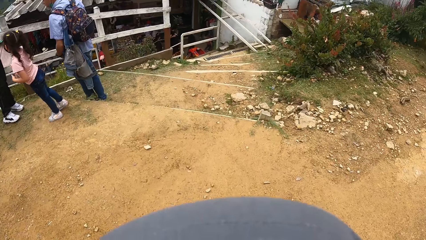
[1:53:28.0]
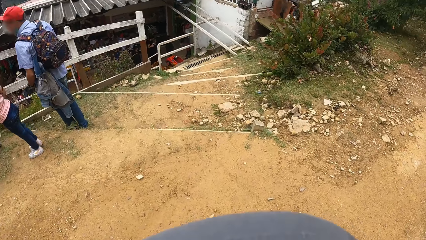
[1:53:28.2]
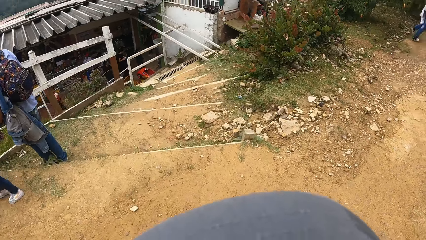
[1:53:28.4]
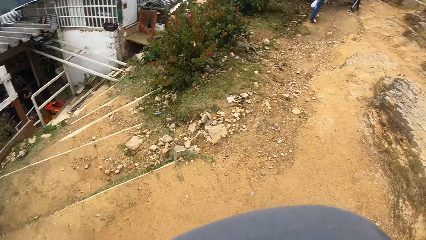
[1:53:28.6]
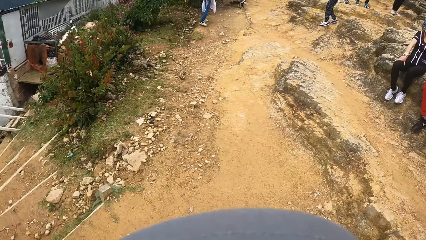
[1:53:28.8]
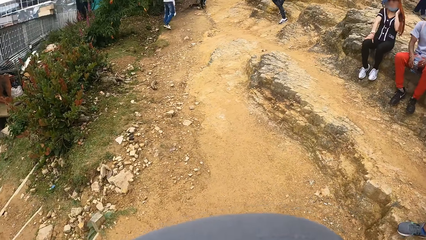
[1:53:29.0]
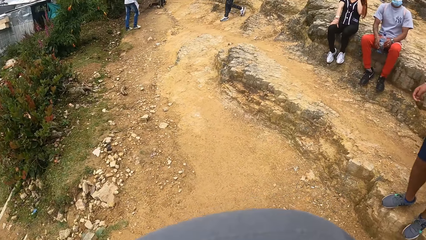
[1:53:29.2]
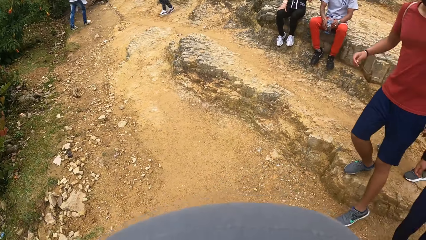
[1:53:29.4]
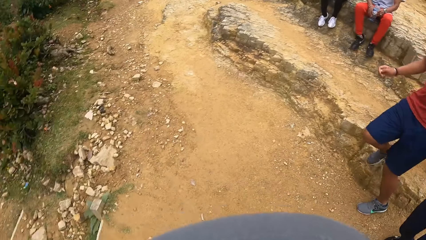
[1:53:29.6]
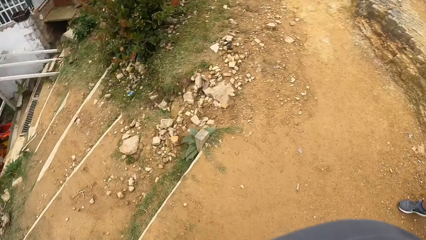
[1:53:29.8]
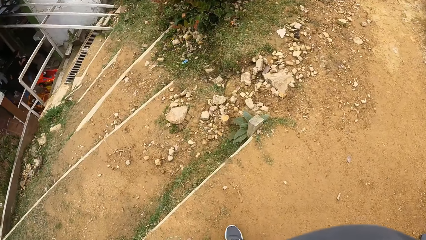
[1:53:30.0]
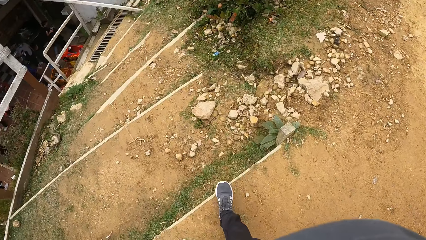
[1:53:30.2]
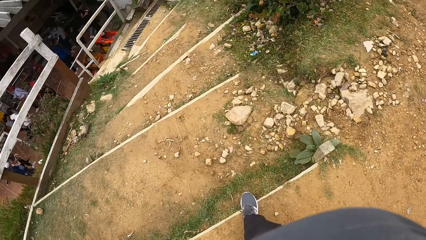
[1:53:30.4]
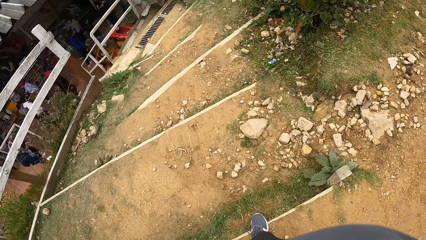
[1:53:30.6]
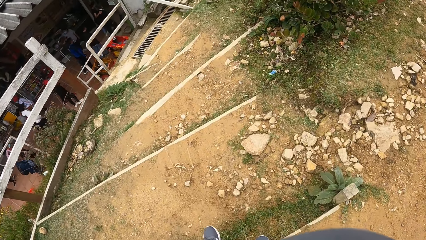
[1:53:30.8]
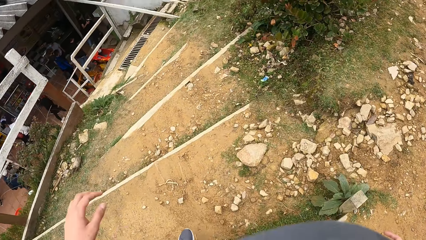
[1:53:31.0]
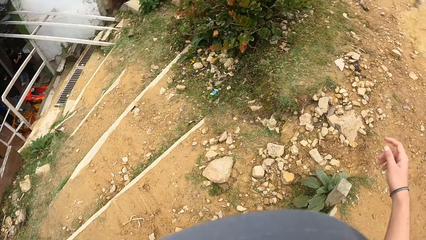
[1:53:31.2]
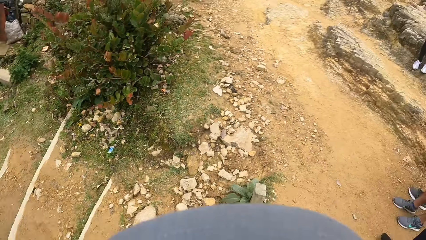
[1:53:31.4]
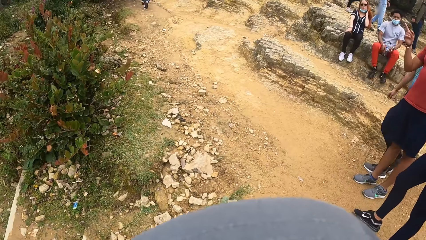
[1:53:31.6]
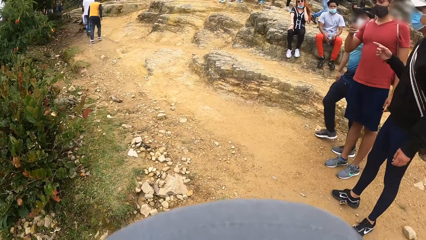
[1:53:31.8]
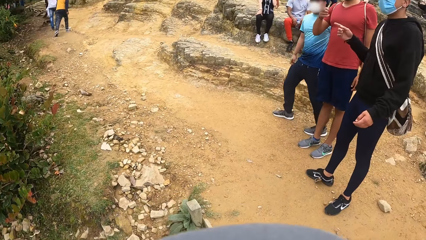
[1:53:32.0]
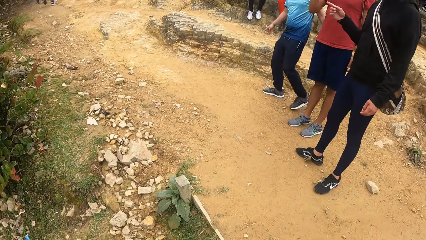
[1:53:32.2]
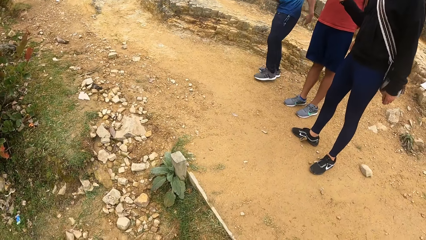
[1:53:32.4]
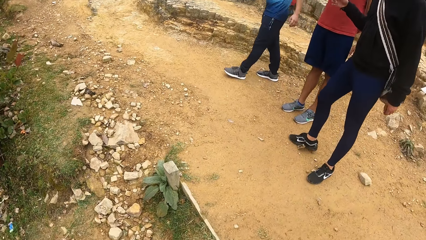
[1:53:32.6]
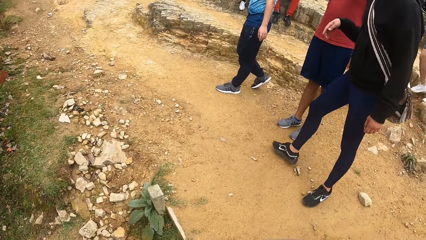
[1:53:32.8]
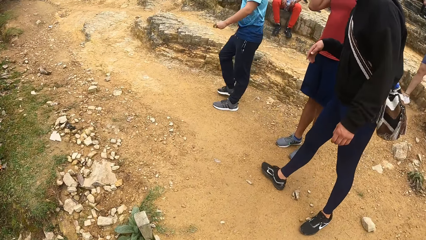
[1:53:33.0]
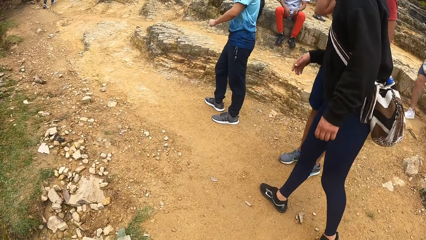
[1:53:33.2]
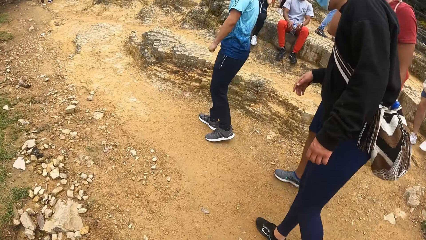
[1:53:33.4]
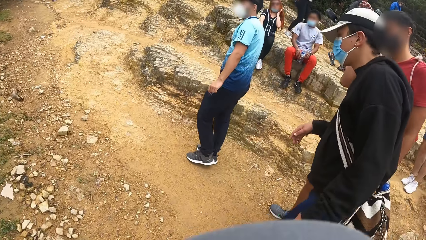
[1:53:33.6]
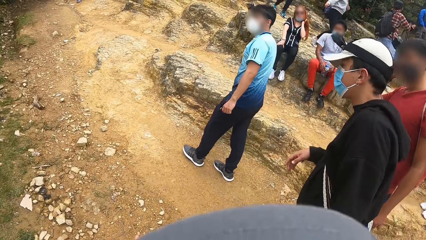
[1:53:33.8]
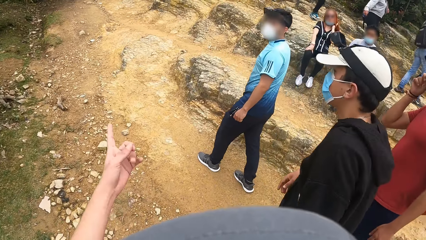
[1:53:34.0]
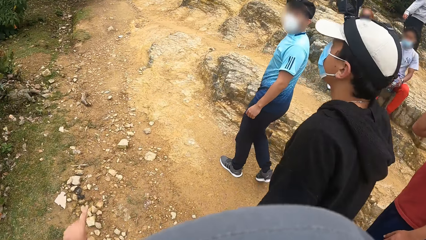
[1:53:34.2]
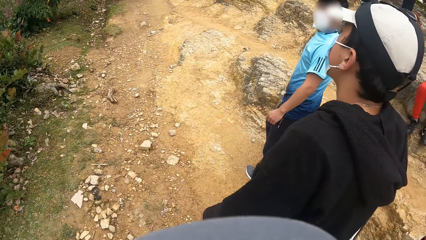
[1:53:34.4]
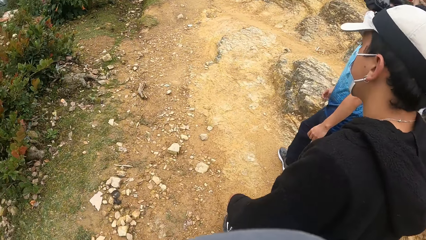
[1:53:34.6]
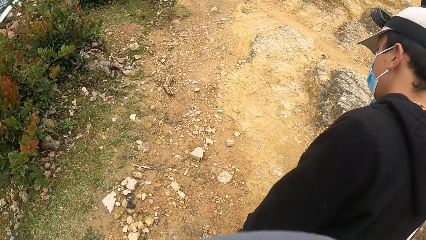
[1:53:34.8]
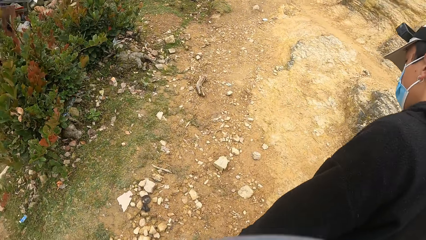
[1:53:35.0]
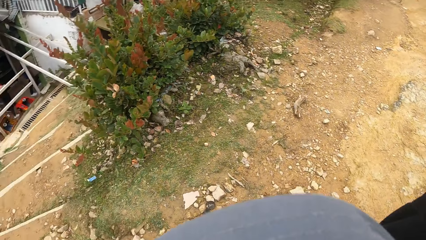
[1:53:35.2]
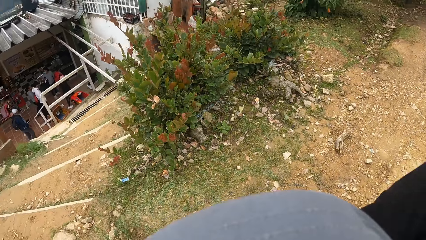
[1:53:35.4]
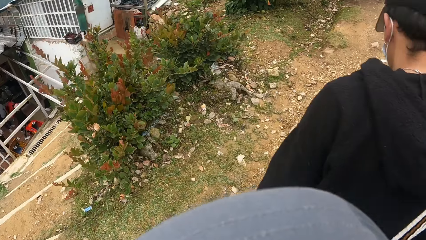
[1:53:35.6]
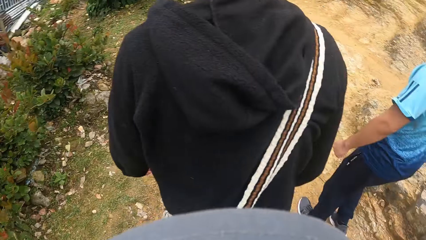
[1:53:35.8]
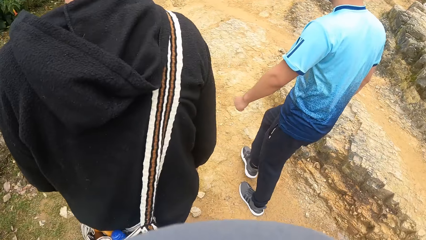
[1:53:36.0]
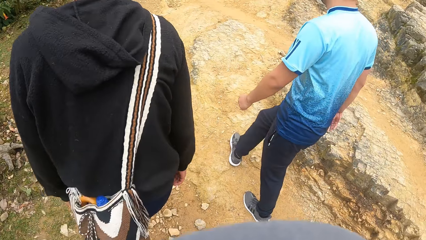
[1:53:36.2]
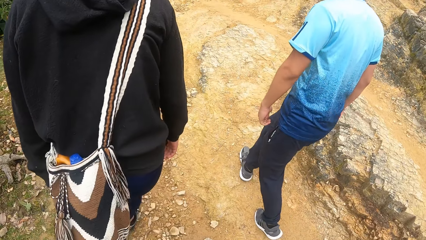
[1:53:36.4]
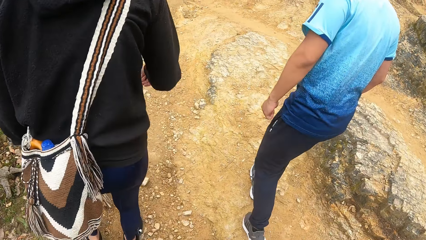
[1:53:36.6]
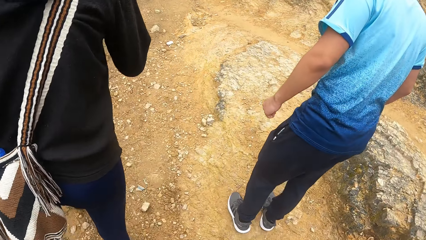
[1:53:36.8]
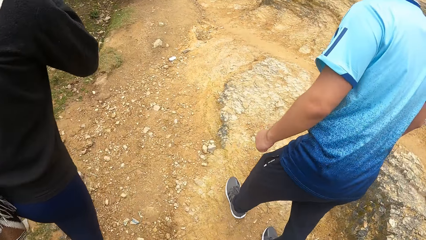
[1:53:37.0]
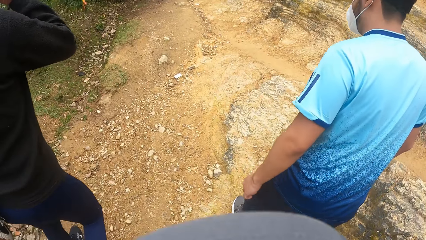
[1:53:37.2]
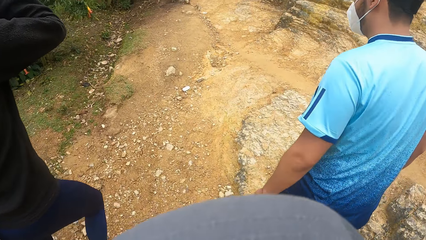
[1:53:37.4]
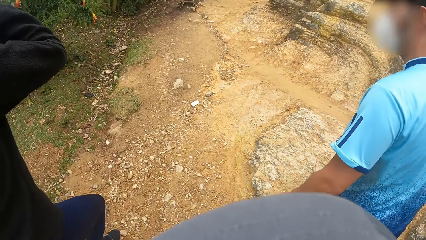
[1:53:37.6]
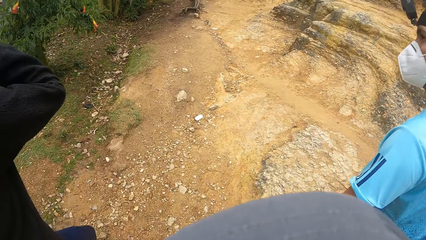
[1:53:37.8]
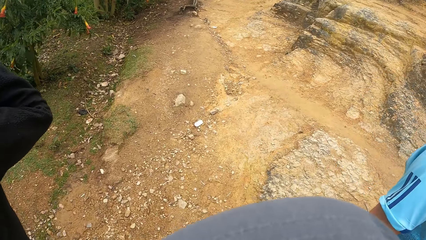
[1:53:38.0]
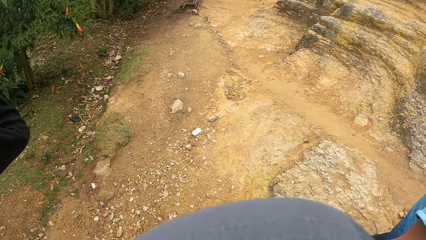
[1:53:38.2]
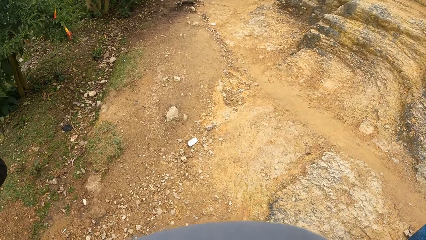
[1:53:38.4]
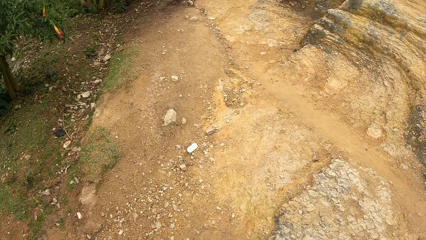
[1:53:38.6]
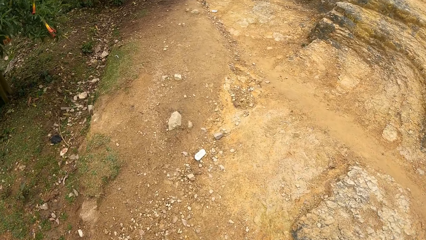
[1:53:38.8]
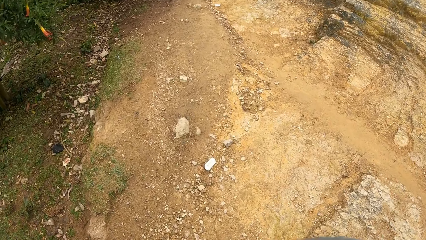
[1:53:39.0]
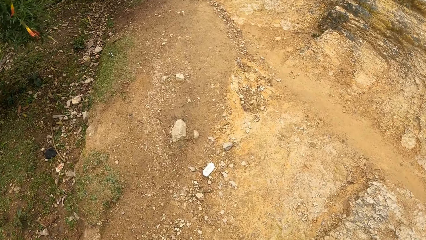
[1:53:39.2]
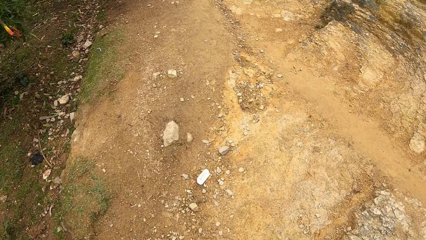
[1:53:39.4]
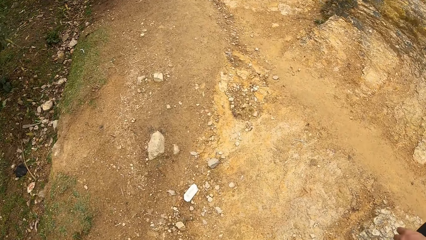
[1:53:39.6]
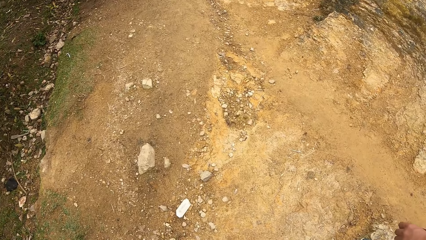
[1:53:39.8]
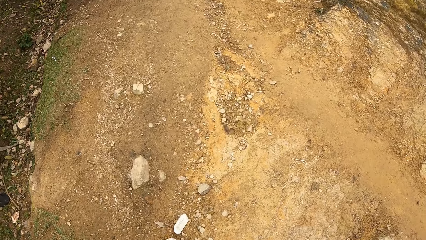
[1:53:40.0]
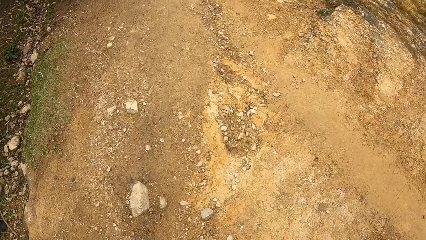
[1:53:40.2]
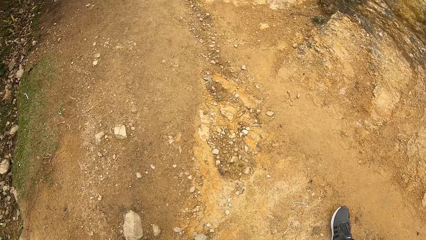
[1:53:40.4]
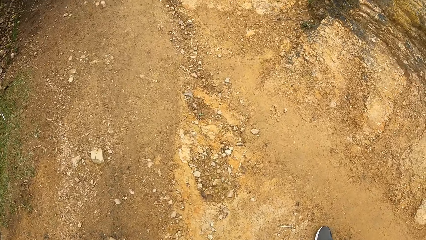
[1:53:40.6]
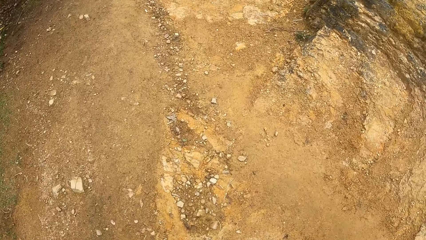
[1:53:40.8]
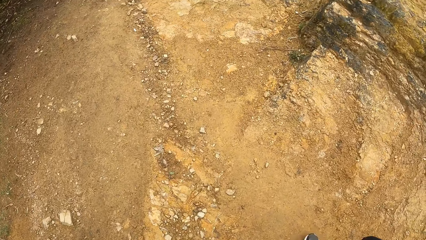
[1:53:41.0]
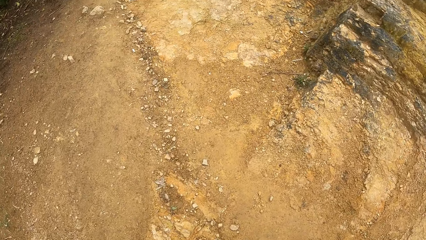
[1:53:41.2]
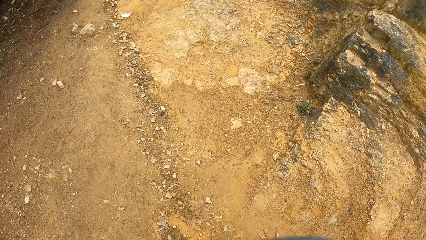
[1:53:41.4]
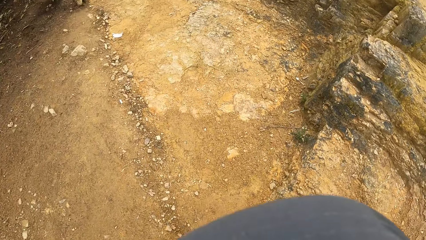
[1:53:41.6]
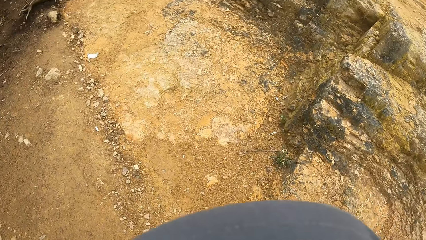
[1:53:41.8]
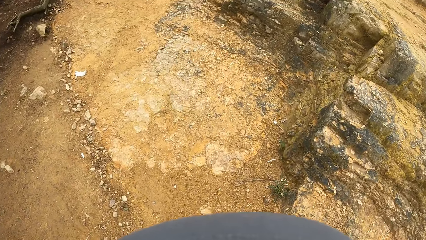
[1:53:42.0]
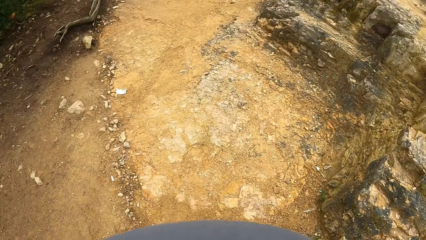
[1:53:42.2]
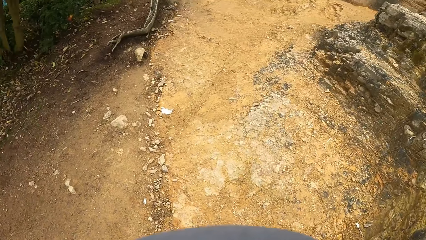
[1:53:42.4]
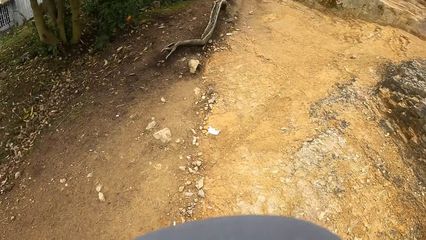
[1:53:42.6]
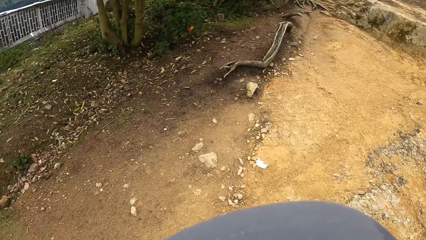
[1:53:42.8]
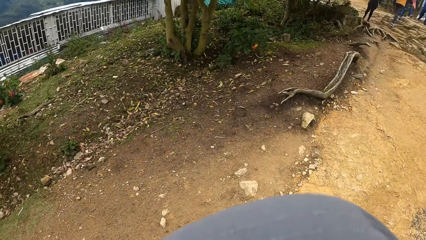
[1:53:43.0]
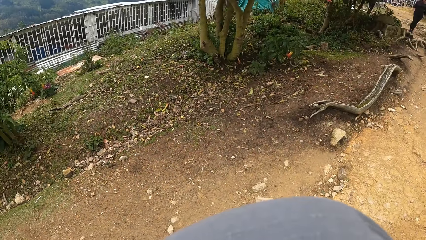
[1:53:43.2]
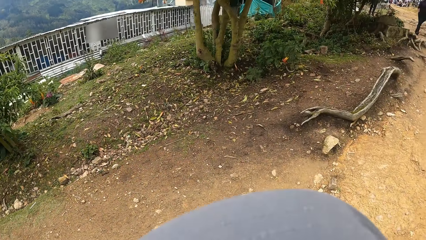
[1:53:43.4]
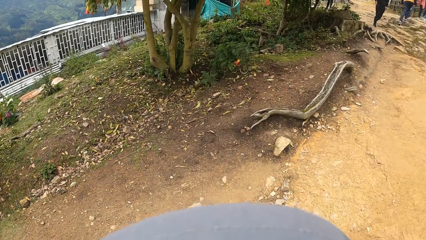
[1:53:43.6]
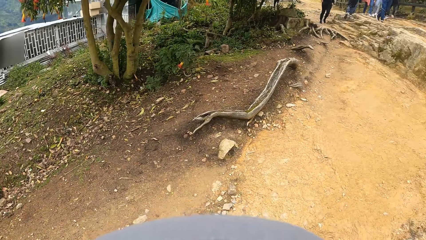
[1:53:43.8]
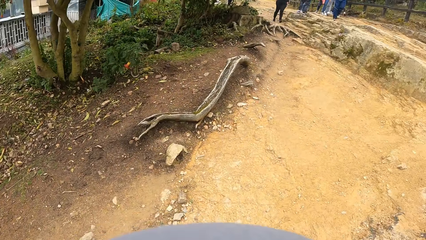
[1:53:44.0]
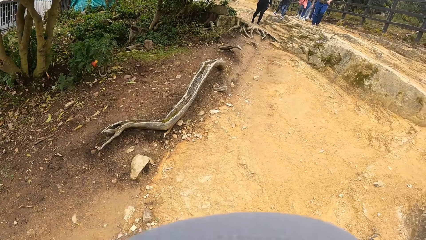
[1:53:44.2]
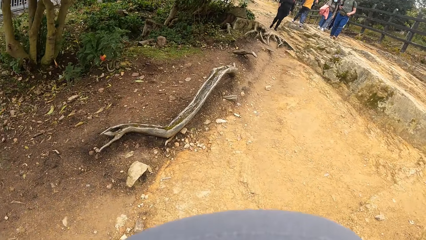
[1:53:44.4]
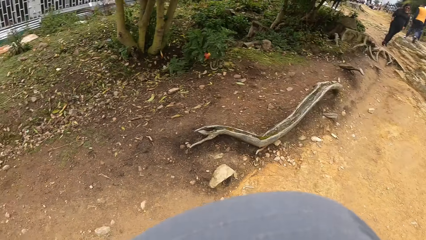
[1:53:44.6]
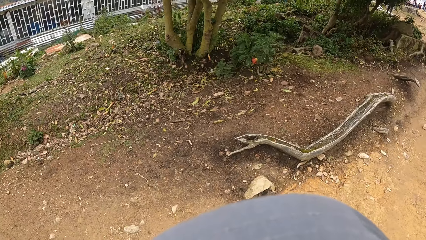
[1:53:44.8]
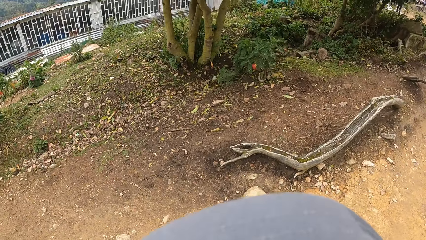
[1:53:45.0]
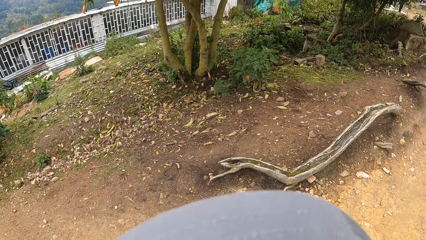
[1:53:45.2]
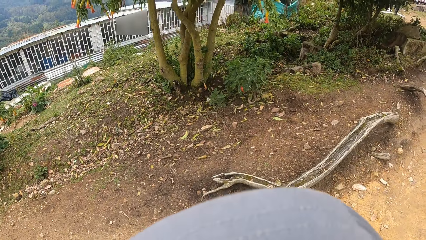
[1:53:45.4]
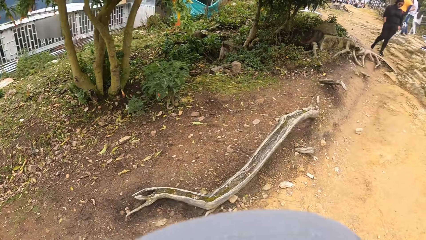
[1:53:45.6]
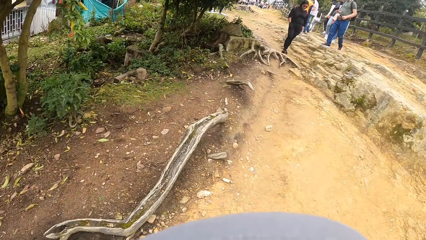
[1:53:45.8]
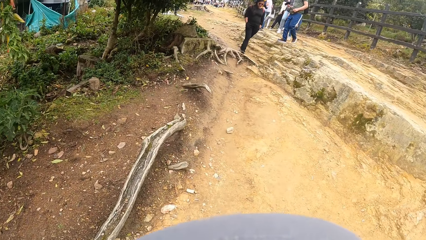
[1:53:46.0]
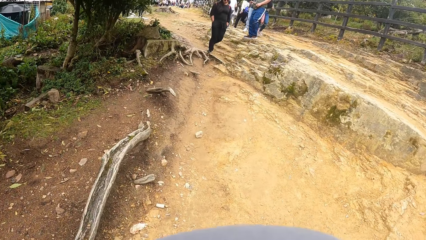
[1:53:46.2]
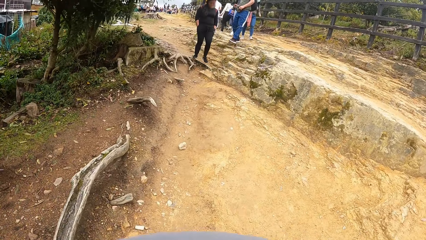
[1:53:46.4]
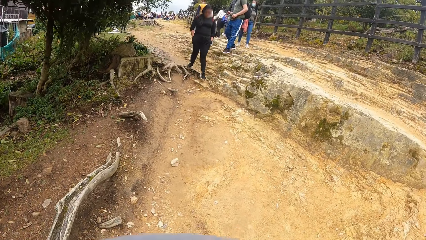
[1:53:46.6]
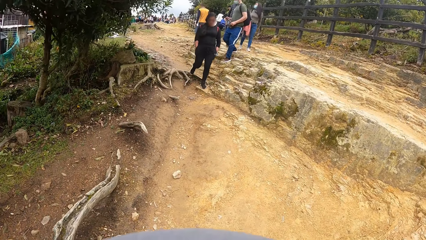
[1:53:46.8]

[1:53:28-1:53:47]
The camera wearer looks around. They do something. They walk around. They communicate to a person. They look around.
